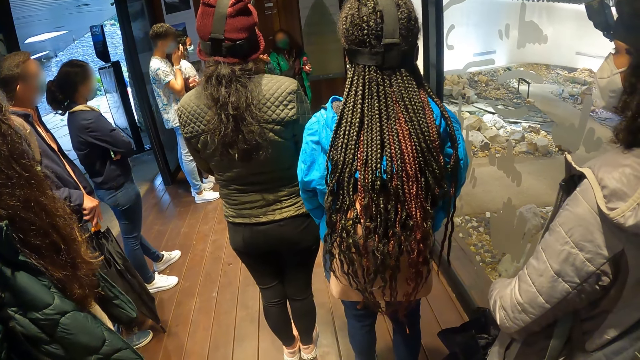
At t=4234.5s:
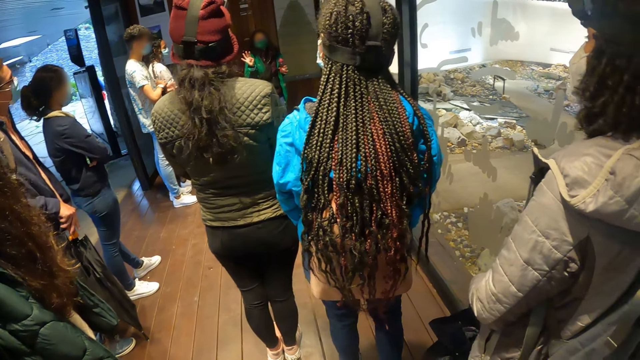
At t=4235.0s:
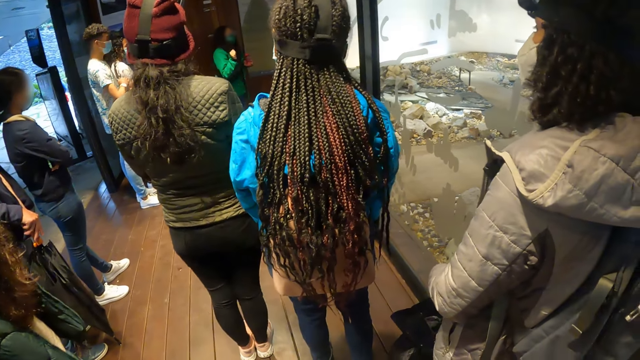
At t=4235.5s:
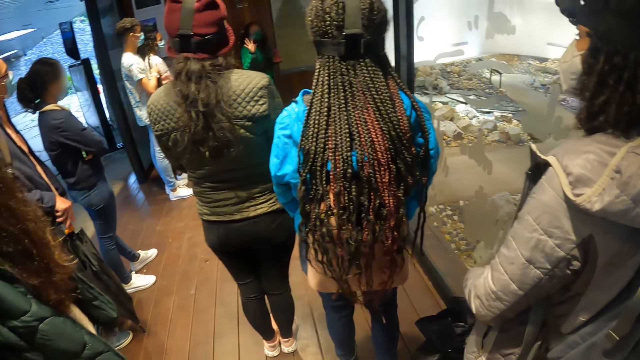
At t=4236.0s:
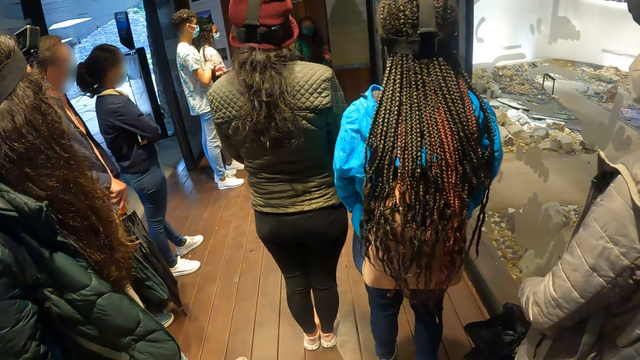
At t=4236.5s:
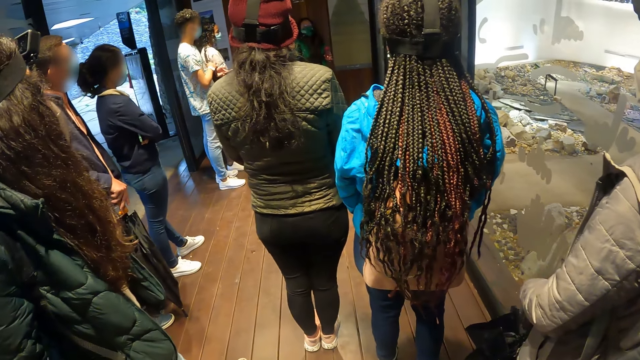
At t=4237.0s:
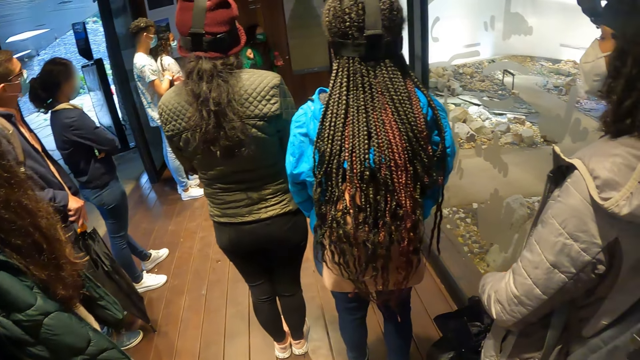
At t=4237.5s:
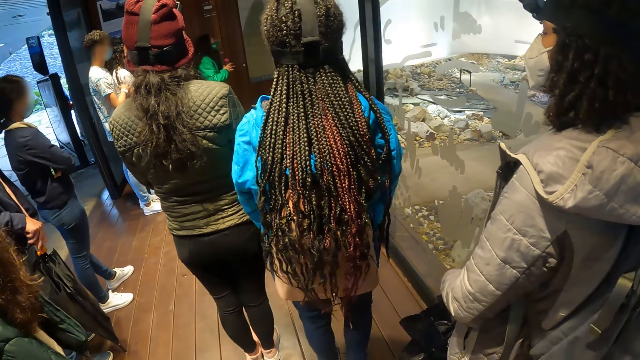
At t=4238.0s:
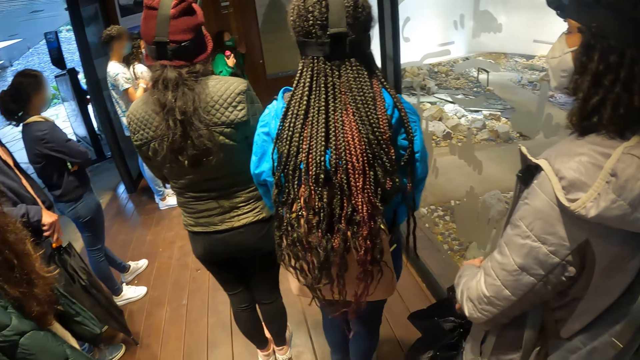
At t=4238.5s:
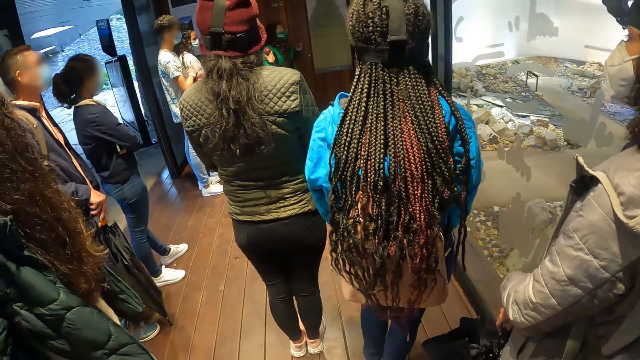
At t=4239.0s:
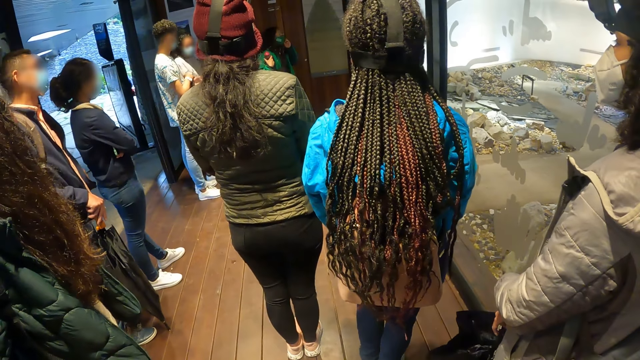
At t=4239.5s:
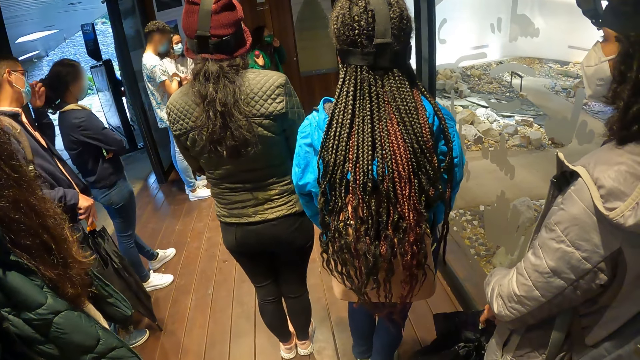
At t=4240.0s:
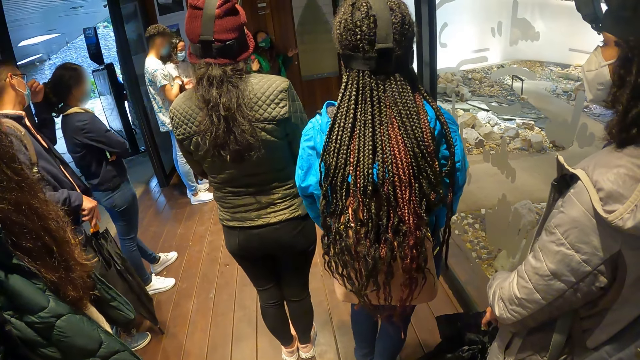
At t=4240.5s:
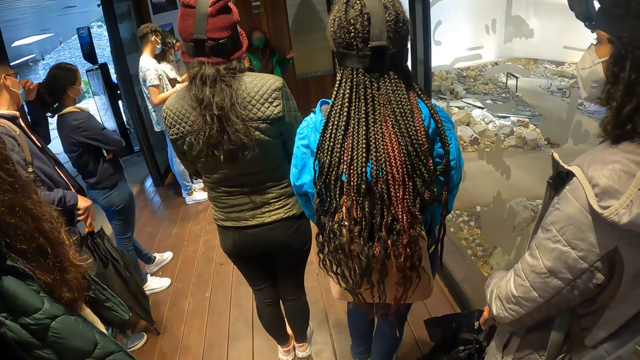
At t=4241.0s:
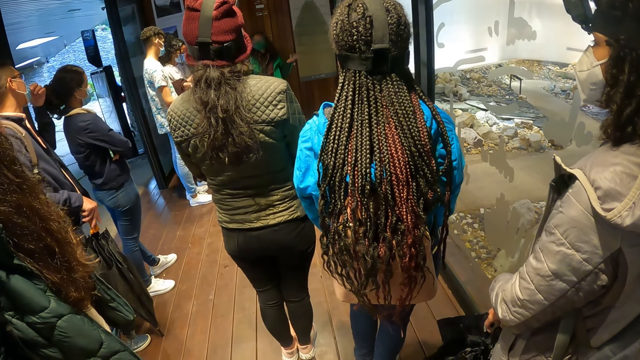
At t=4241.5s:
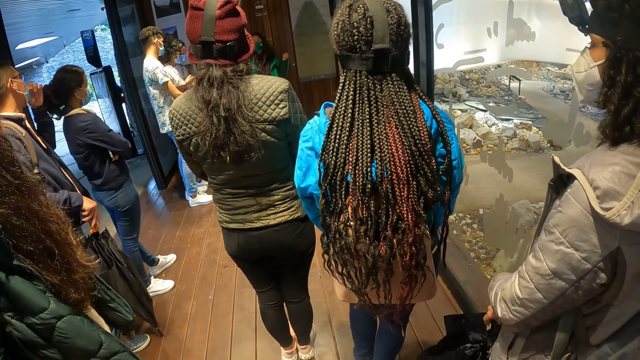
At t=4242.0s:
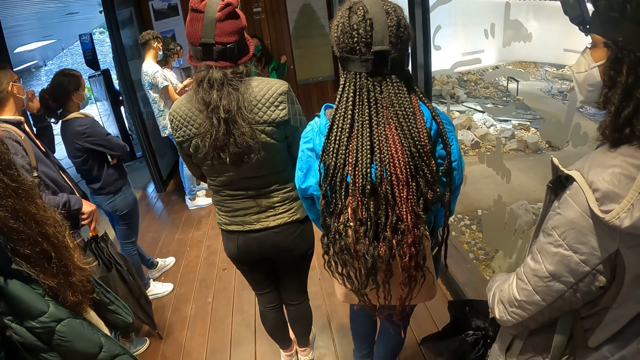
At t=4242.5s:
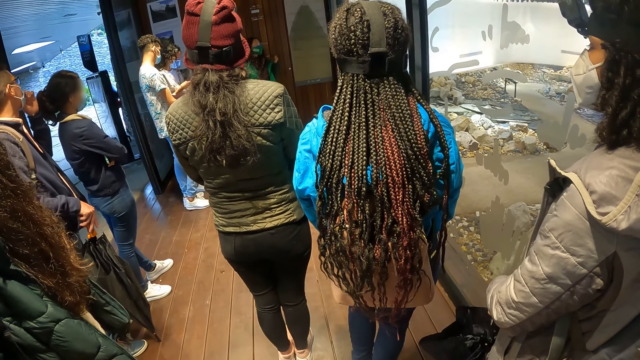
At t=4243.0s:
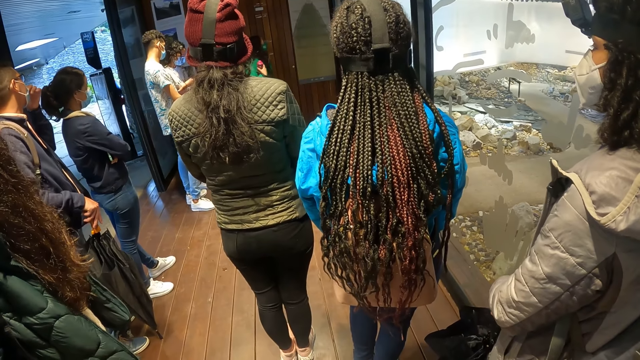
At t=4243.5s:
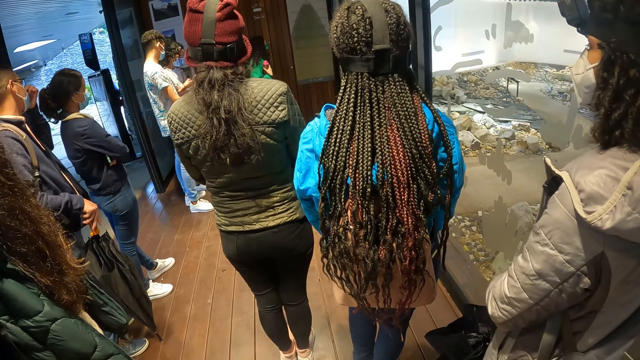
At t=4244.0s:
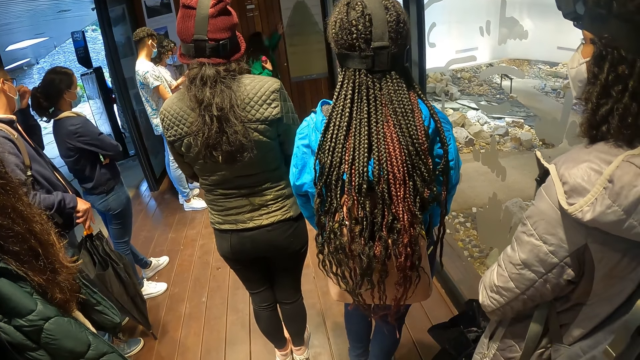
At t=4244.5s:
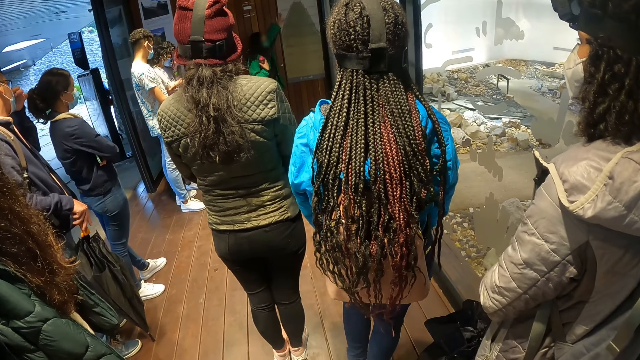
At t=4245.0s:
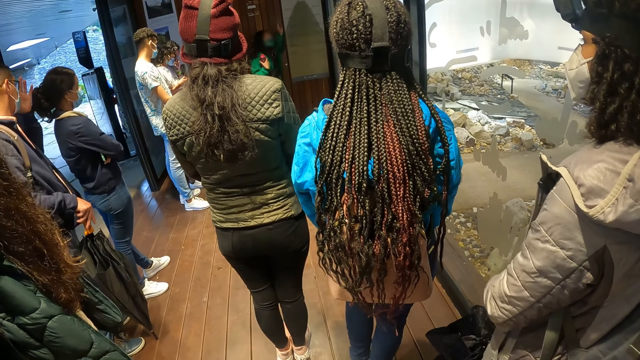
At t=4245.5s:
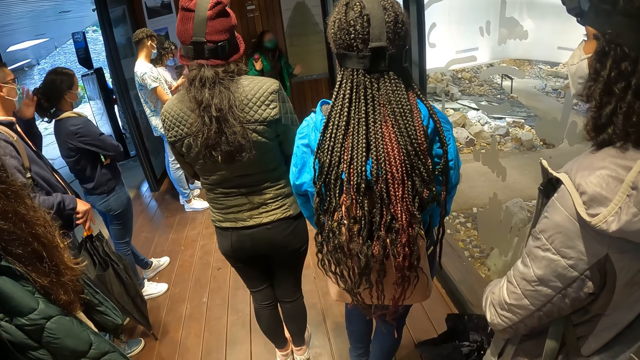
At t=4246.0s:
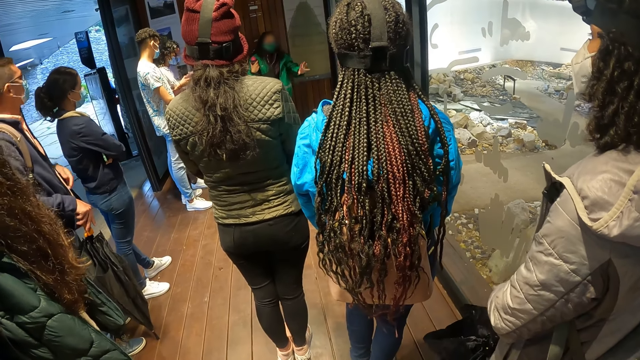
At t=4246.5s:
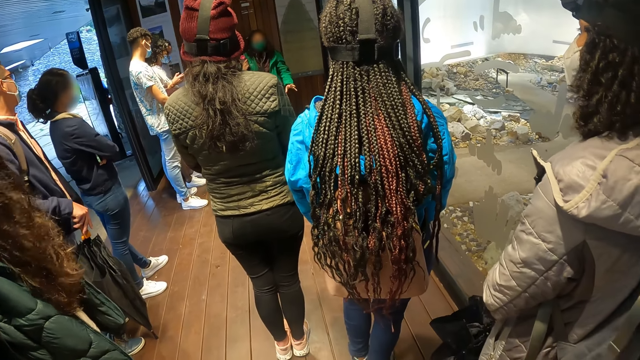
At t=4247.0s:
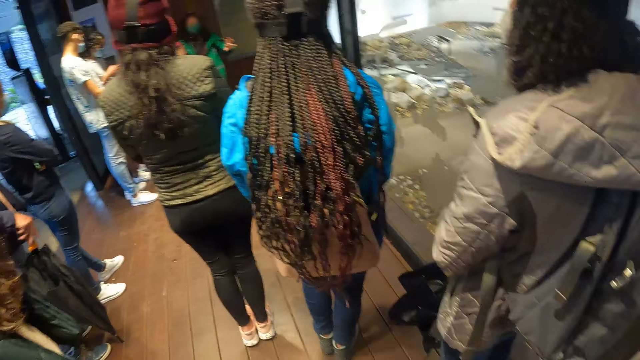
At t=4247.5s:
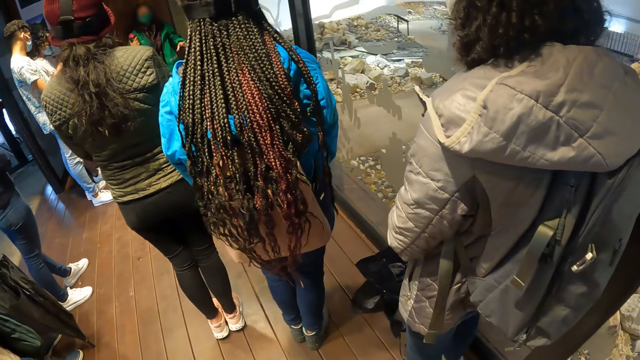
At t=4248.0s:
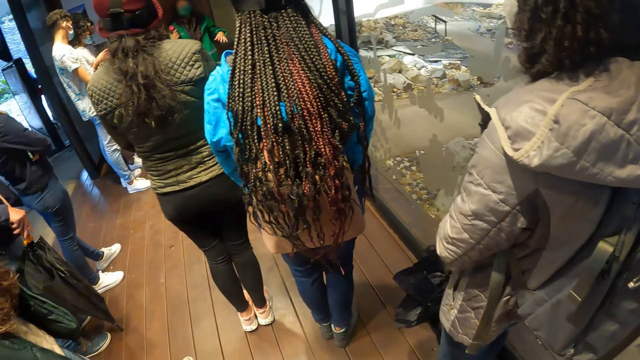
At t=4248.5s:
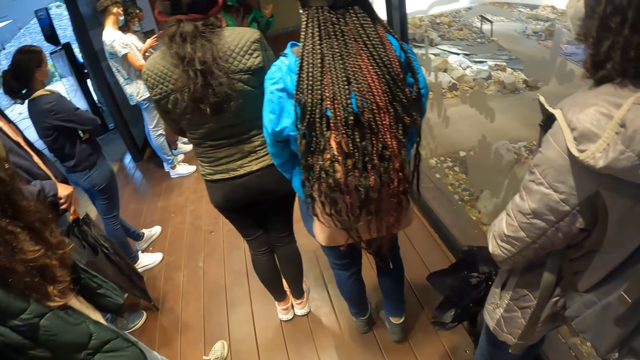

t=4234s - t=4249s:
The woman passes the bottle in her left hand to her right hand. The man adjusts the nose mask on his face with his left hand. The woman points her left hand at the tour map on the wall with her left hand and gesticulates with her left hand.

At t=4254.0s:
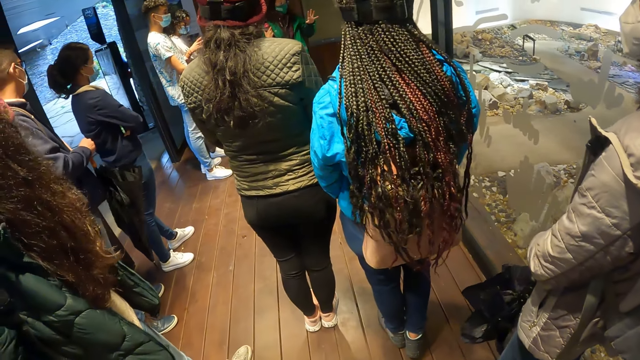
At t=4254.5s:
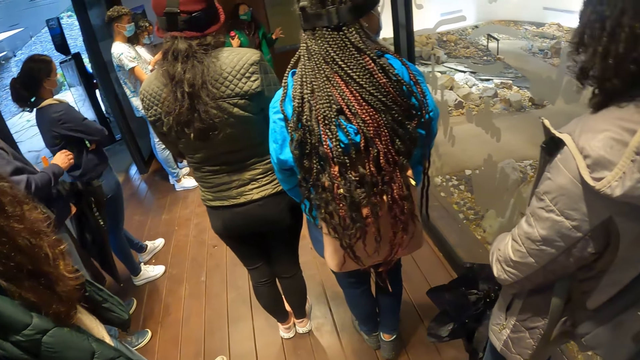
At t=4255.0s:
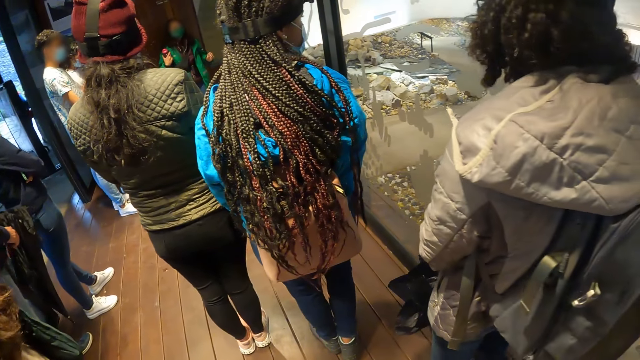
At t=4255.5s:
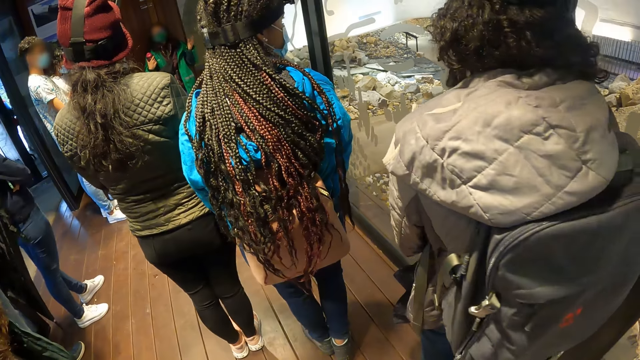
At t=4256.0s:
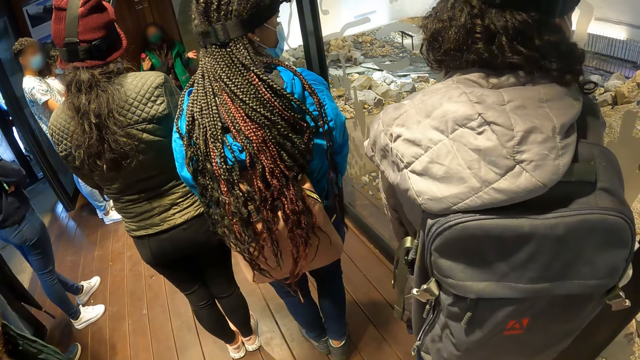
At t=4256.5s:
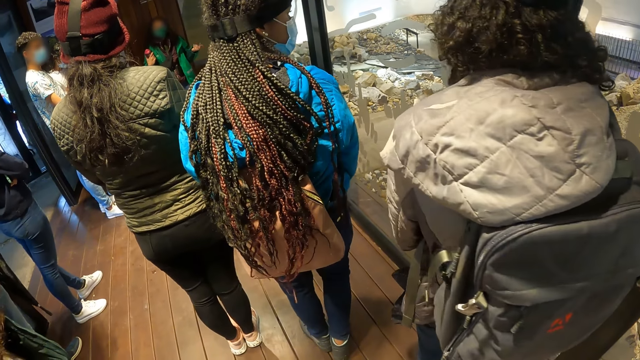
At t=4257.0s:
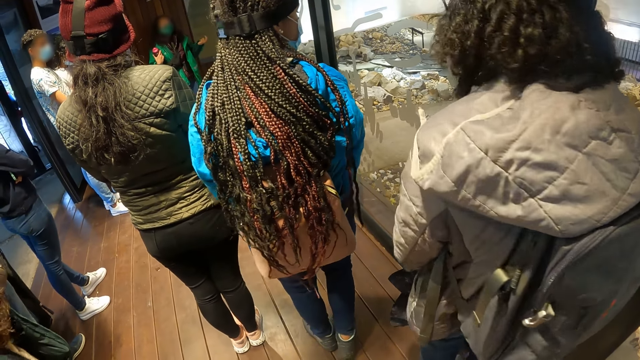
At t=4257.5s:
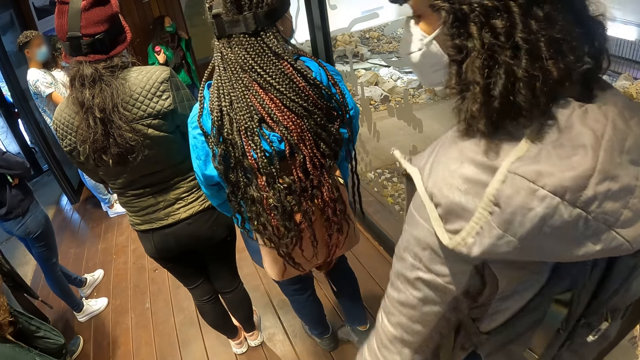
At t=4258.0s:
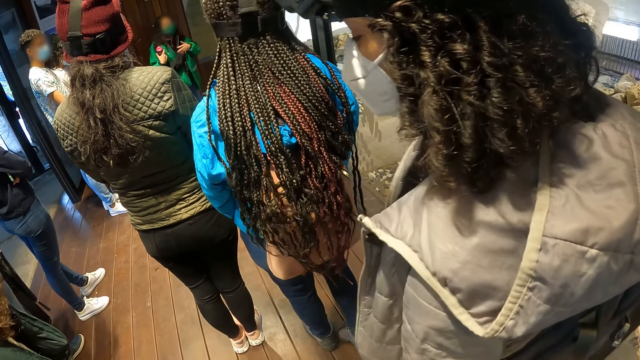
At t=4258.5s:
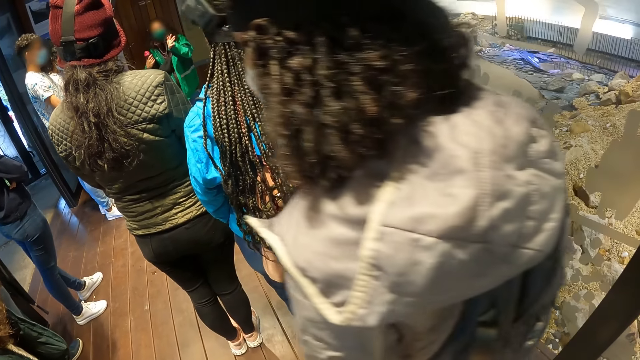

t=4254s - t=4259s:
The man passes the umbrella in his right hand to his left hand.
